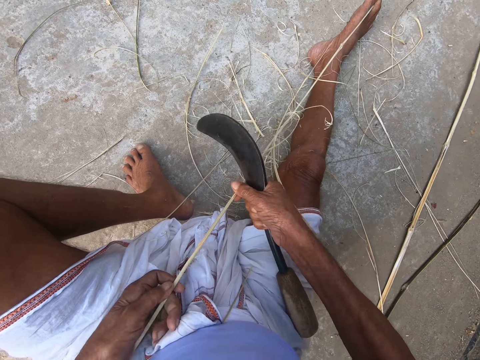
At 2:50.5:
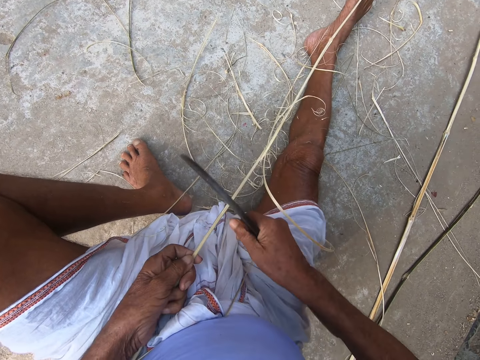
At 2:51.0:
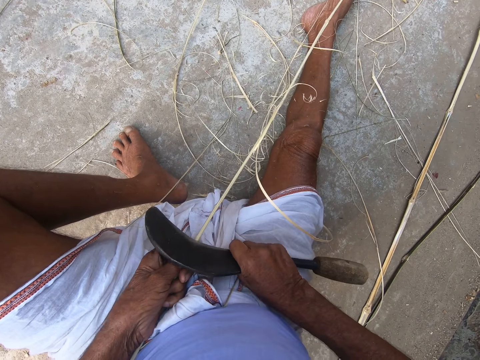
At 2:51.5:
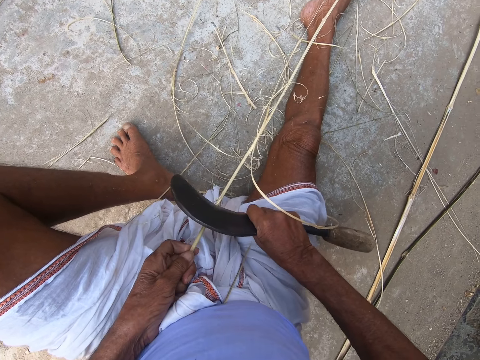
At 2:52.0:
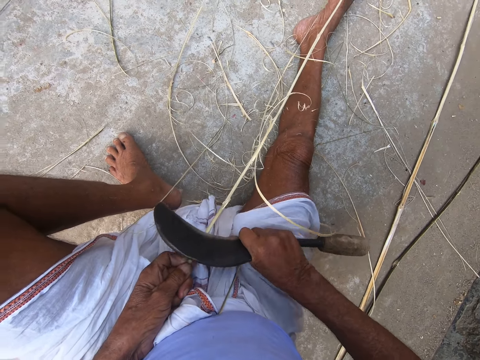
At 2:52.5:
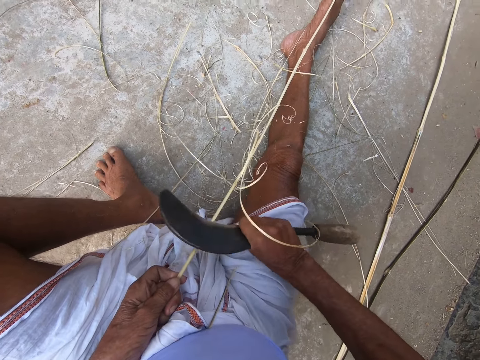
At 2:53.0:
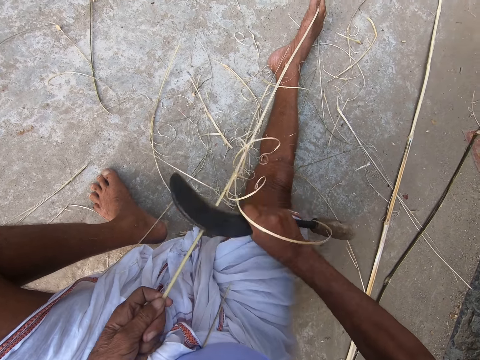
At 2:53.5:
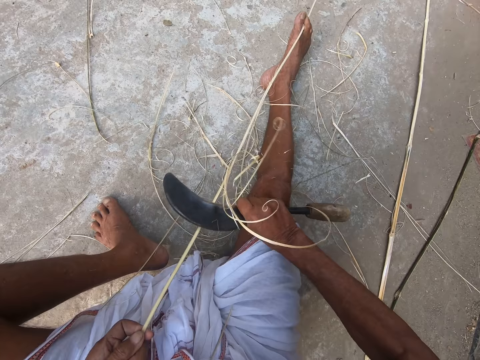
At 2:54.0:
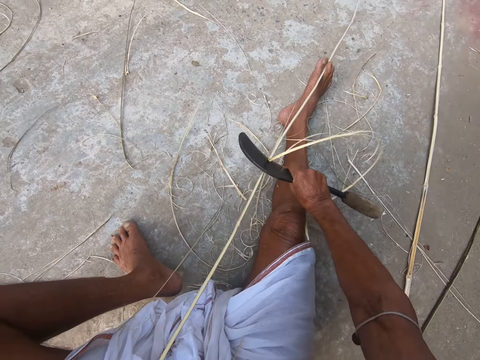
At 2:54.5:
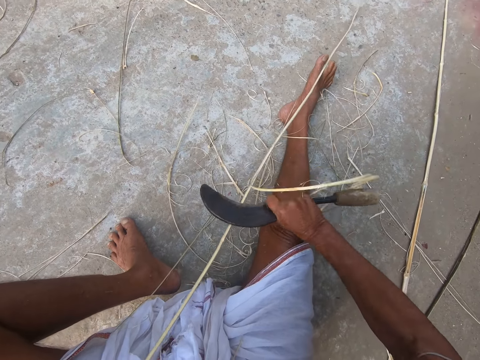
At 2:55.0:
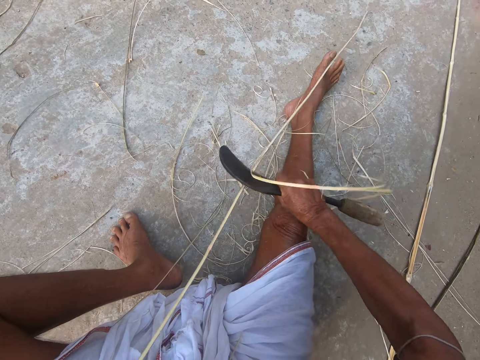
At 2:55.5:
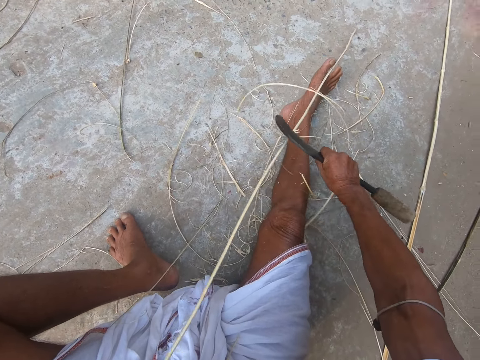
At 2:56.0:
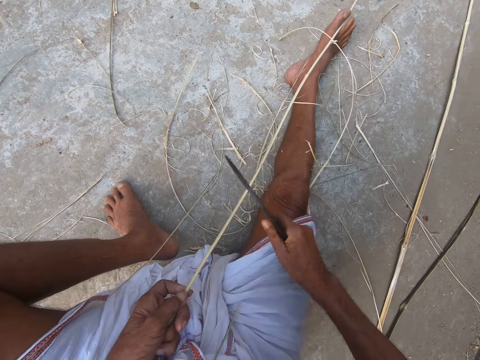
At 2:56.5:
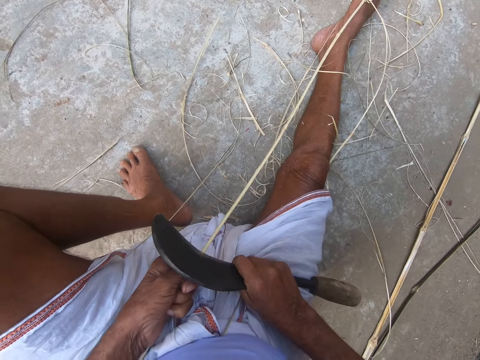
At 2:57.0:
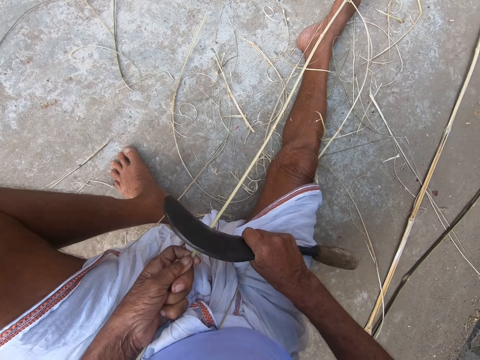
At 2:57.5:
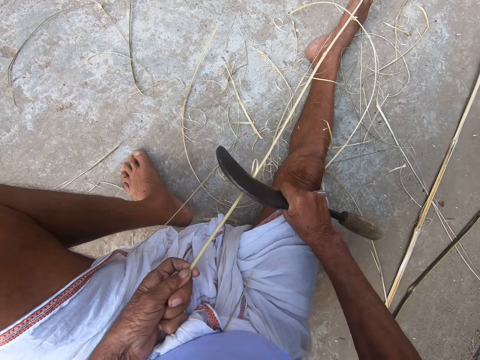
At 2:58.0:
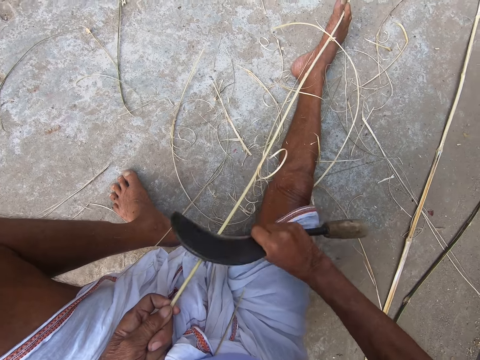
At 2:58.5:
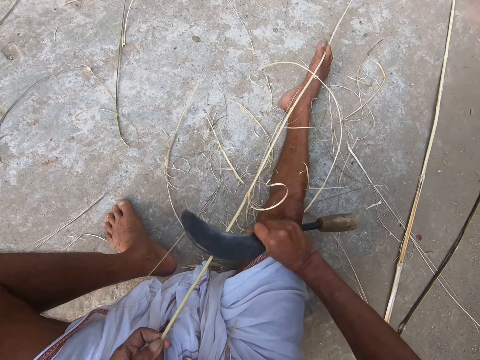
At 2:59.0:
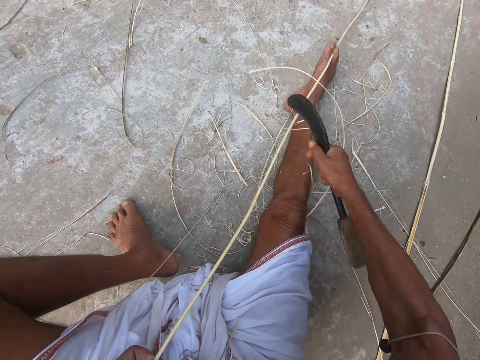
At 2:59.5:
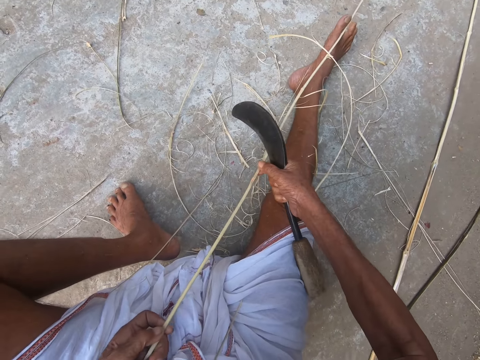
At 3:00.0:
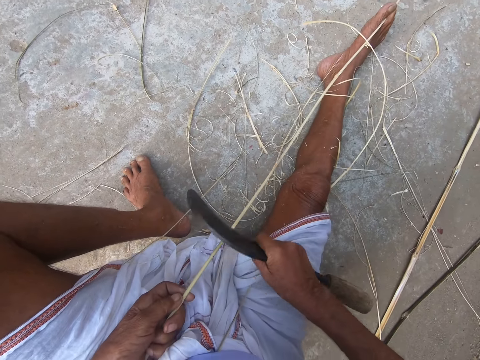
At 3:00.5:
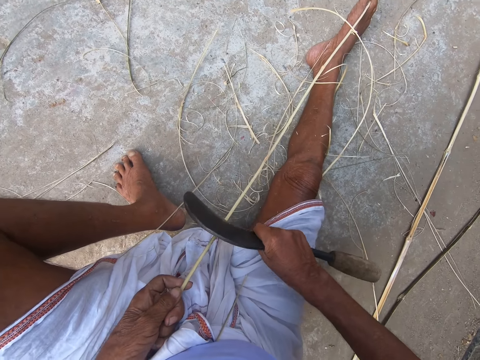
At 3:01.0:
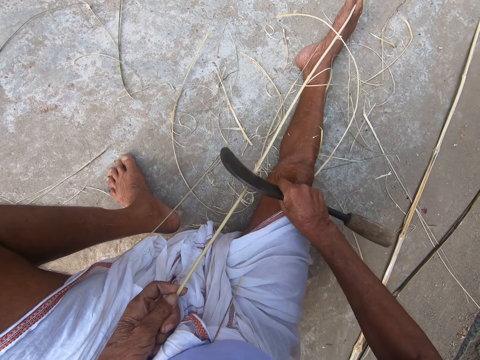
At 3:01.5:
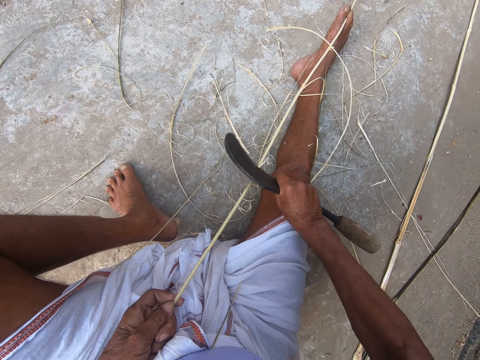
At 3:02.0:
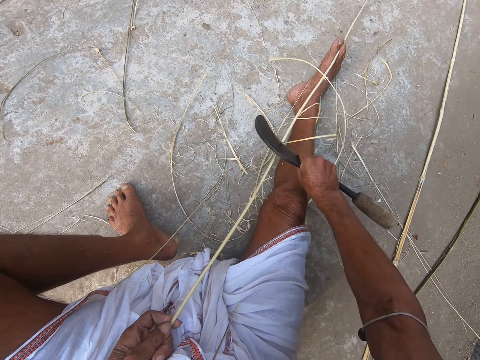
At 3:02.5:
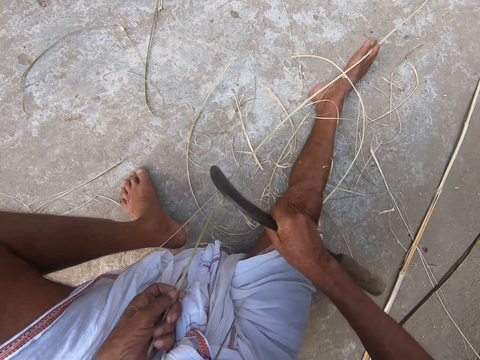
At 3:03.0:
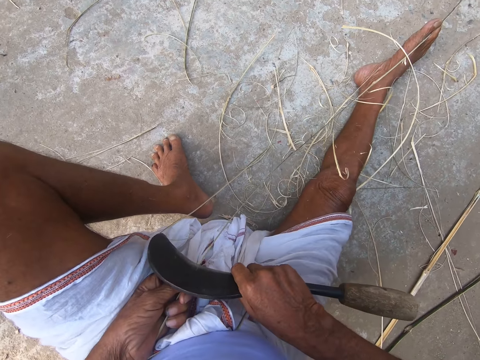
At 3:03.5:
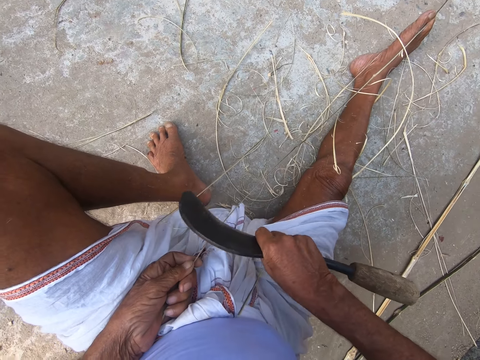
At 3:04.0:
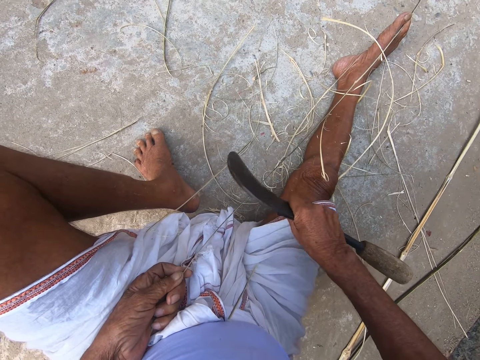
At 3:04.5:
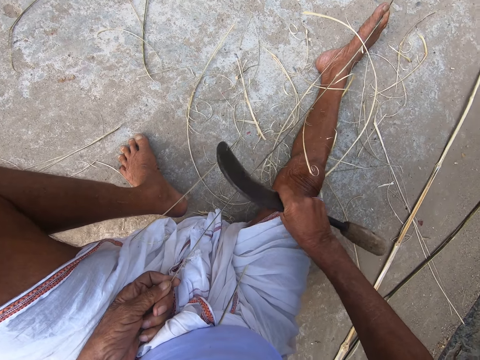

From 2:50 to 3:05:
The camera wearer adjusts the bamboo stick with both hands. He scrapes the bamboo stick with the hand sickle in his right hand. He adjusts the bamboo stick with both hands. He scrapes the bamboo stick with the hand sickle in his right hand.

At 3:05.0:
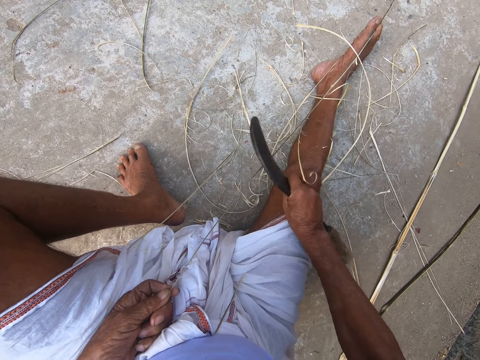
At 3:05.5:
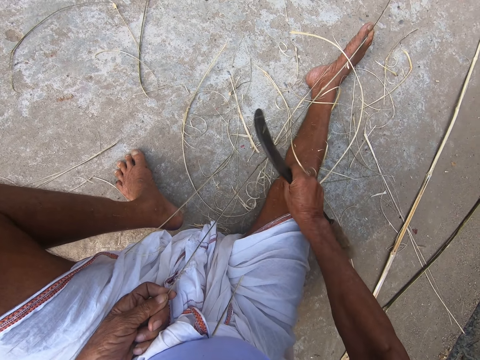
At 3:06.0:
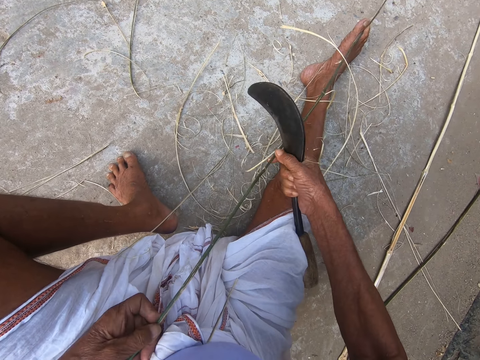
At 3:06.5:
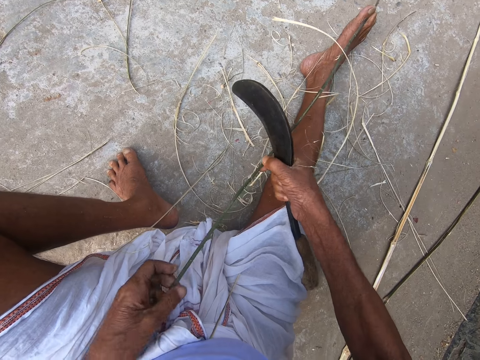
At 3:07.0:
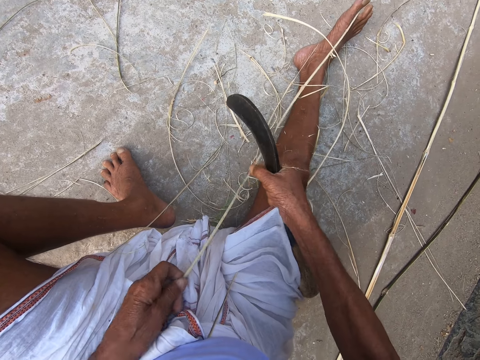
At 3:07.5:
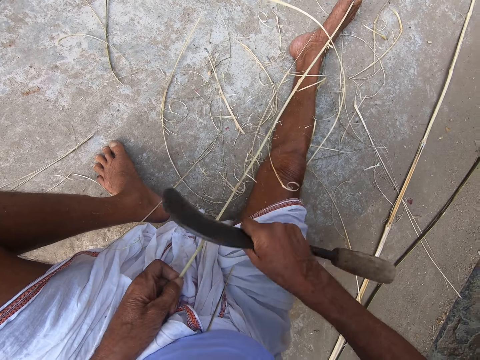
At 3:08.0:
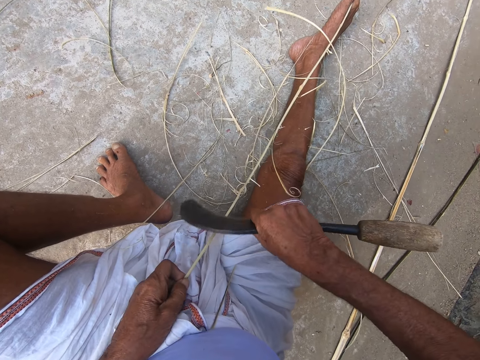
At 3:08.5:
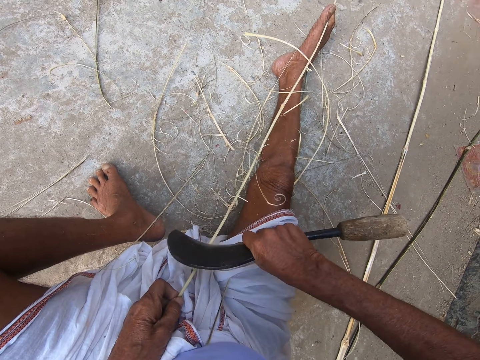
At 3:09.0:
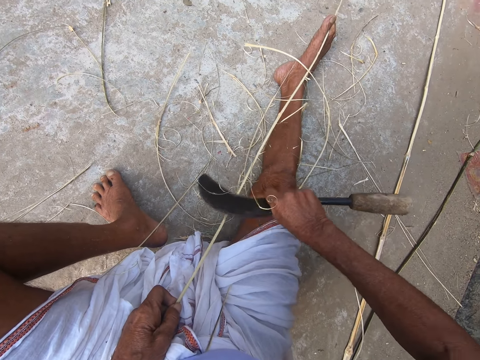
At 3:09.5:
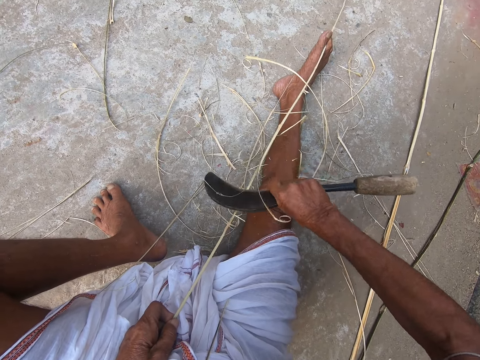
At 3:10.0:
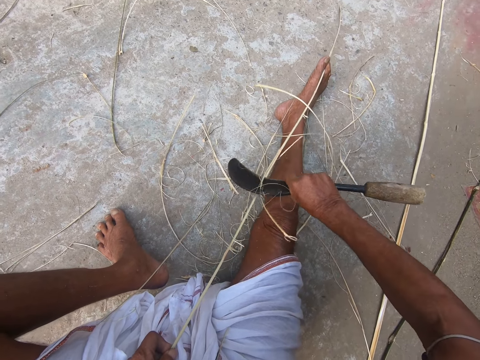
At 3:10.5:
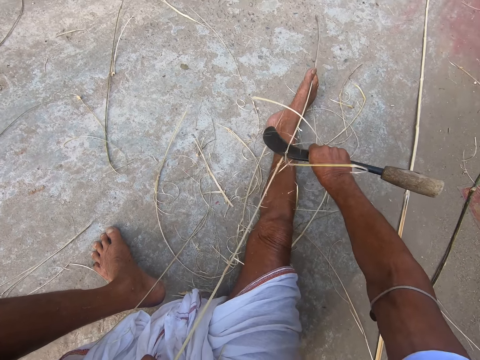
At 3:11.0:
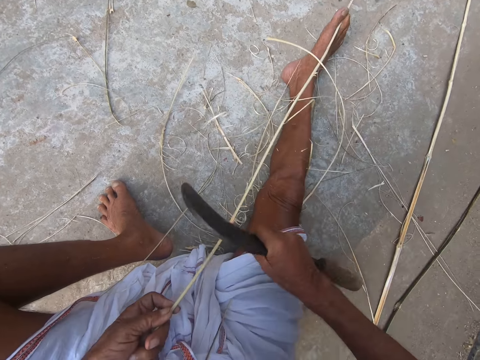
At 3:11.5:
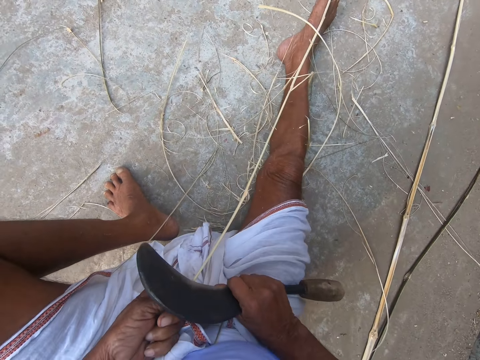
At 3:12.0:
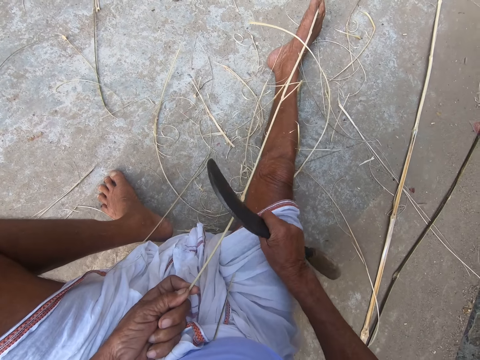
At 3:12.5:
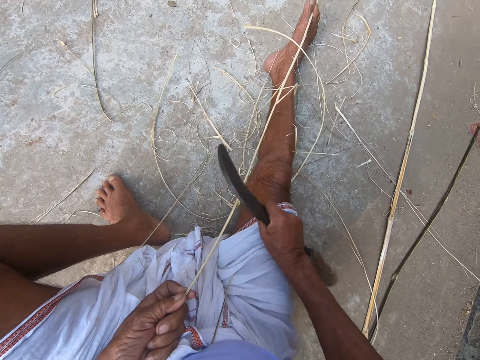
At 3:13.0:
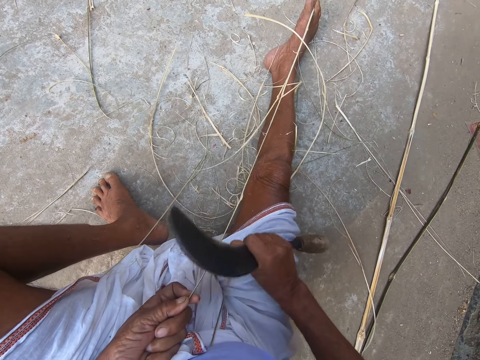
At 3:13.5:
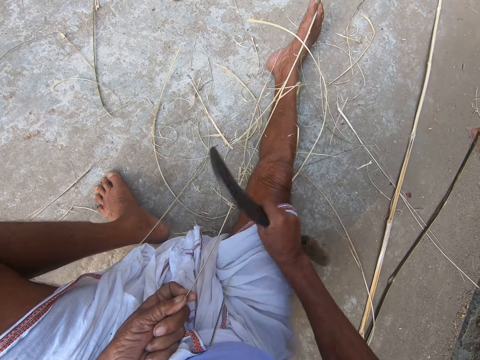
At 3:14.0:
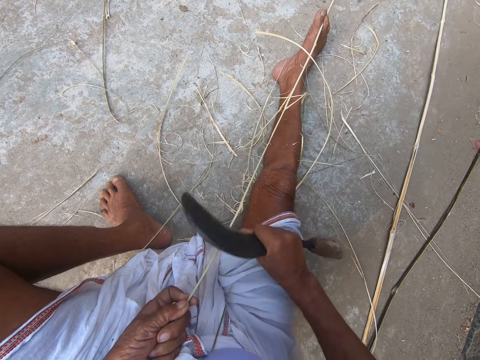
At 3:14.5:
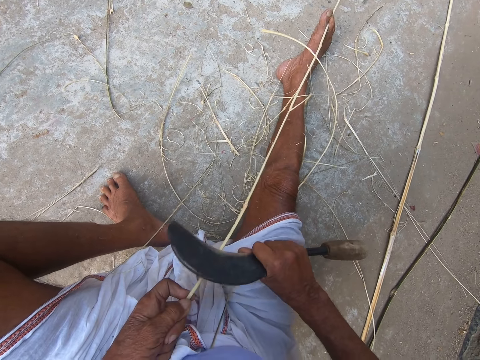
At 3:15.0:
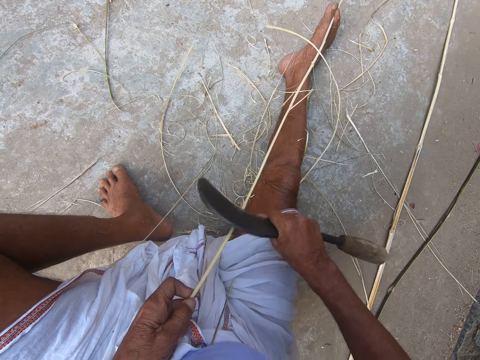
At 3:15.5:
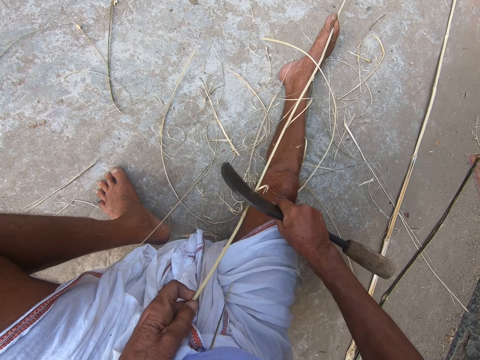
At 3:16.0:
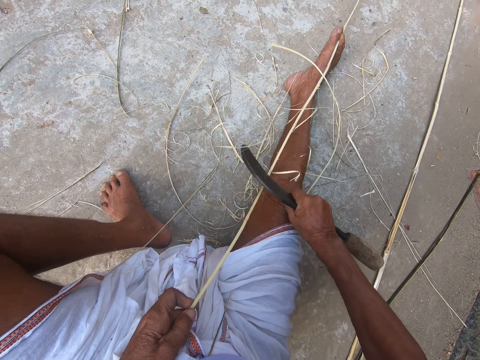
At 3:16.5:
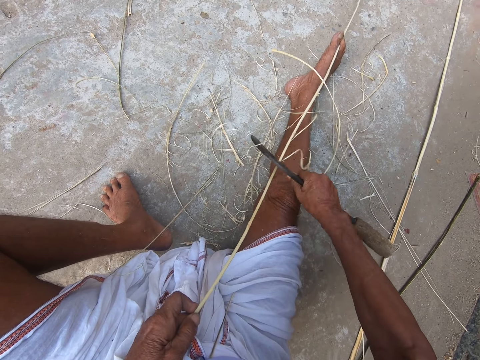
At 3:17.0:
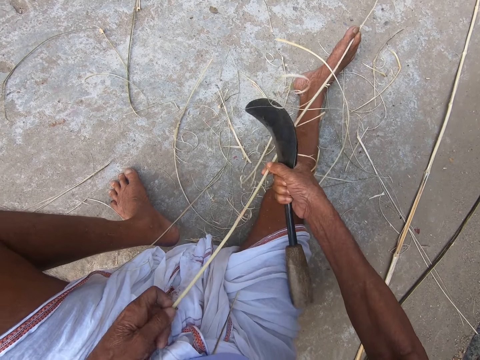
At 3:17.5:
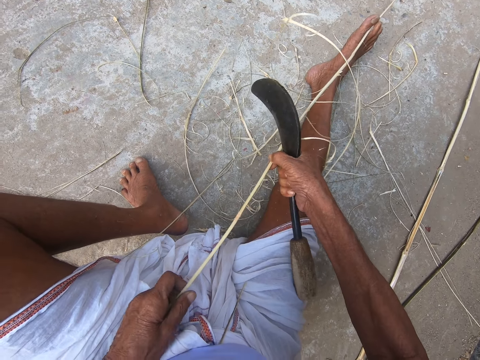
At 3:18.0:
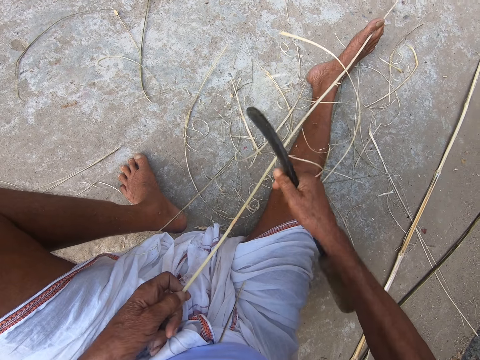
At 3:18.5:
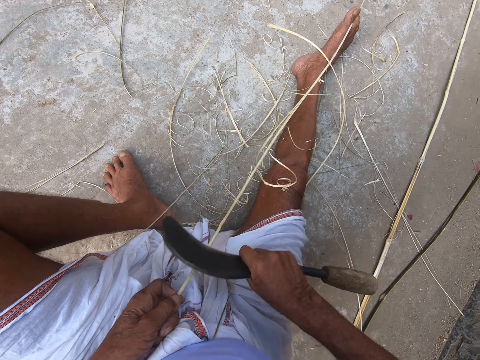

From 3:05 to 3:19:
The camera wearer adjusts the bamboo stick with both hands. He scrapes the bamboo stick with the hand sickle in his right hand. He adjusts the bamboo stick with both hands.
